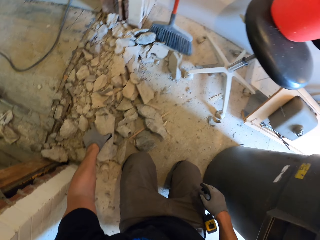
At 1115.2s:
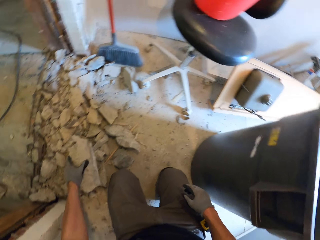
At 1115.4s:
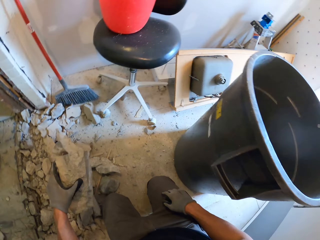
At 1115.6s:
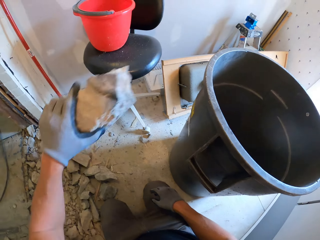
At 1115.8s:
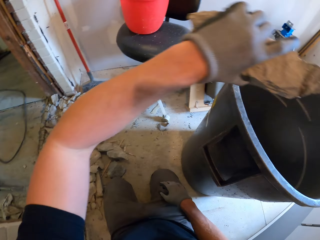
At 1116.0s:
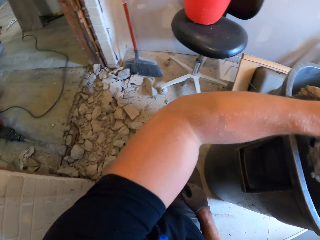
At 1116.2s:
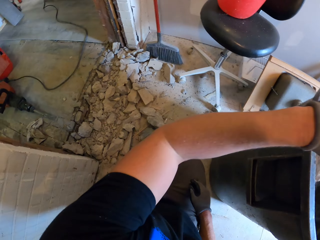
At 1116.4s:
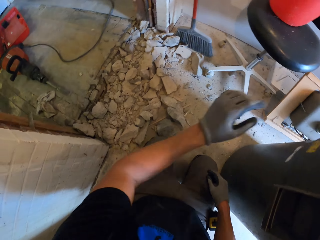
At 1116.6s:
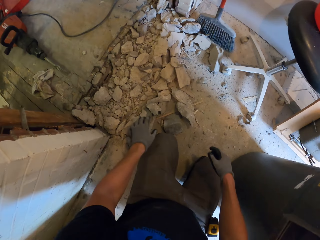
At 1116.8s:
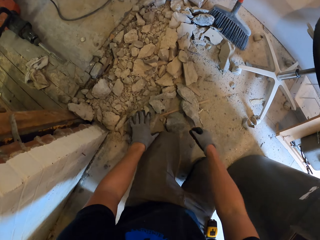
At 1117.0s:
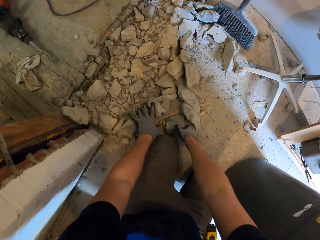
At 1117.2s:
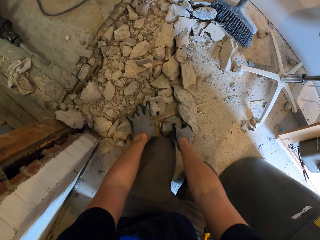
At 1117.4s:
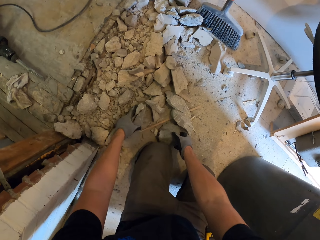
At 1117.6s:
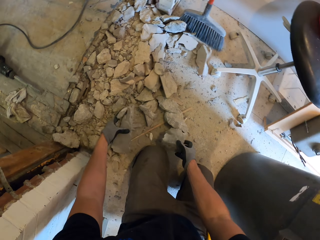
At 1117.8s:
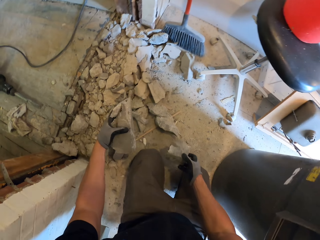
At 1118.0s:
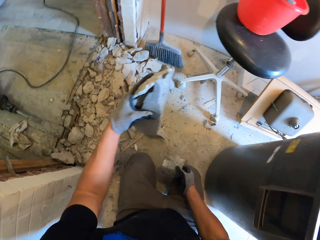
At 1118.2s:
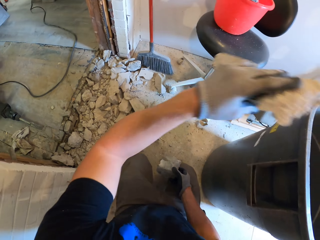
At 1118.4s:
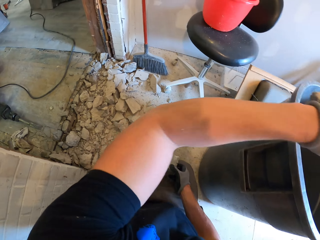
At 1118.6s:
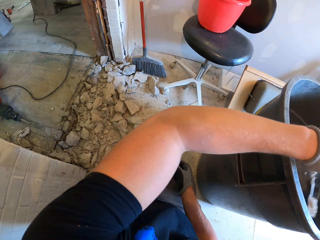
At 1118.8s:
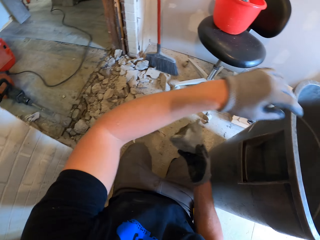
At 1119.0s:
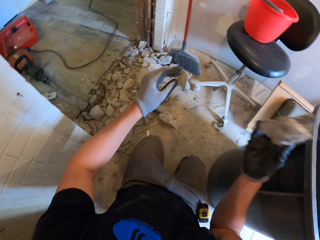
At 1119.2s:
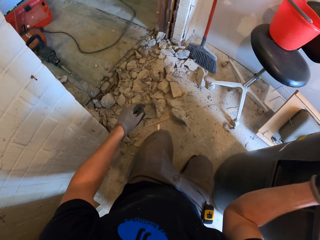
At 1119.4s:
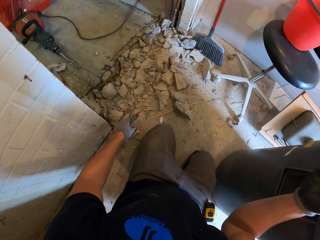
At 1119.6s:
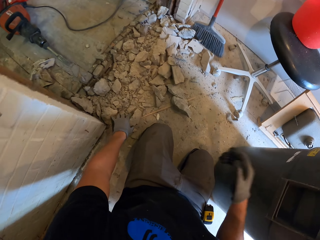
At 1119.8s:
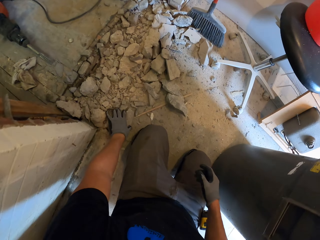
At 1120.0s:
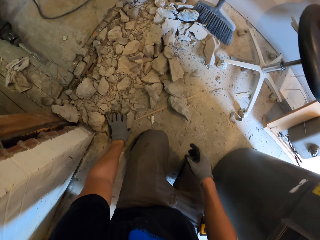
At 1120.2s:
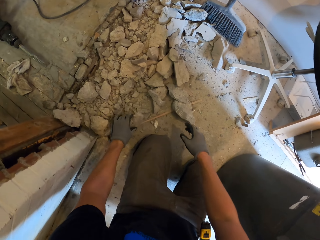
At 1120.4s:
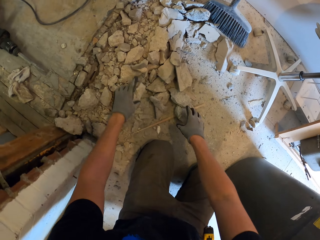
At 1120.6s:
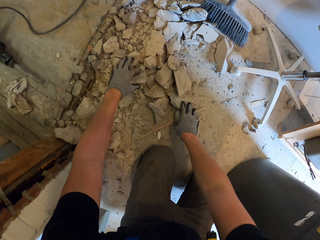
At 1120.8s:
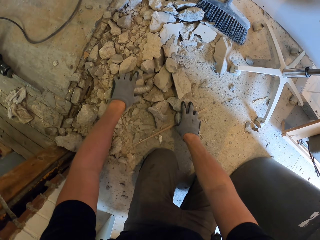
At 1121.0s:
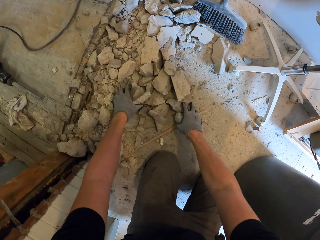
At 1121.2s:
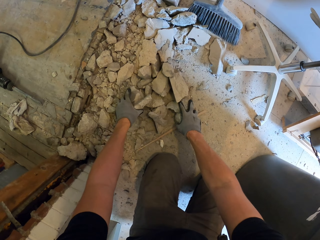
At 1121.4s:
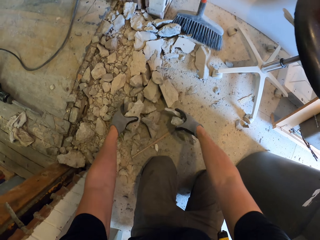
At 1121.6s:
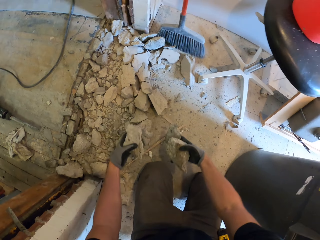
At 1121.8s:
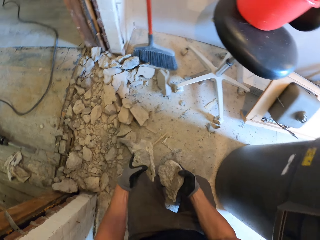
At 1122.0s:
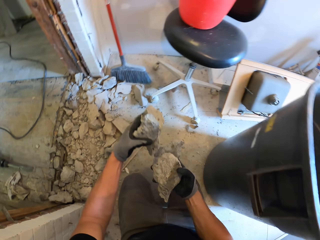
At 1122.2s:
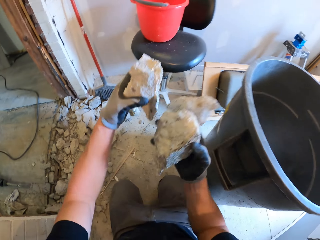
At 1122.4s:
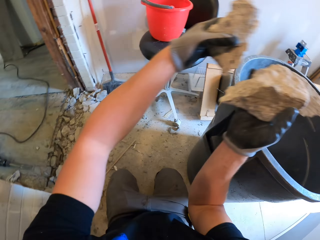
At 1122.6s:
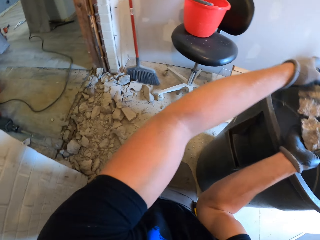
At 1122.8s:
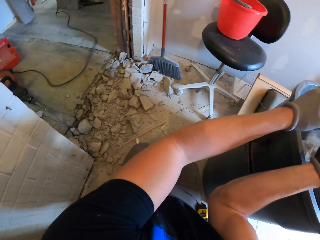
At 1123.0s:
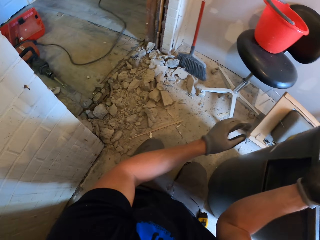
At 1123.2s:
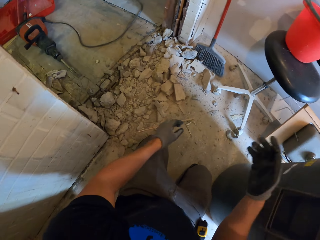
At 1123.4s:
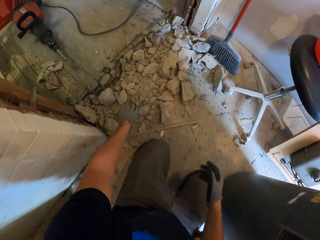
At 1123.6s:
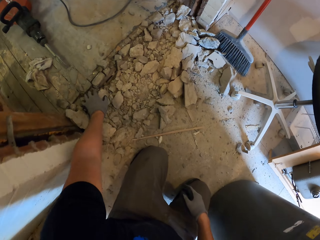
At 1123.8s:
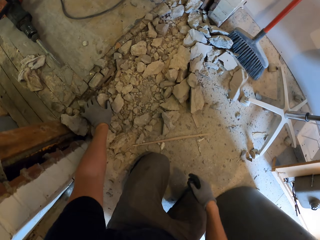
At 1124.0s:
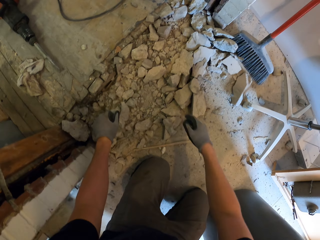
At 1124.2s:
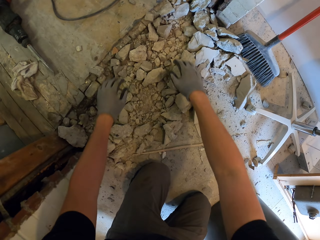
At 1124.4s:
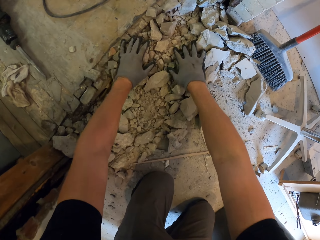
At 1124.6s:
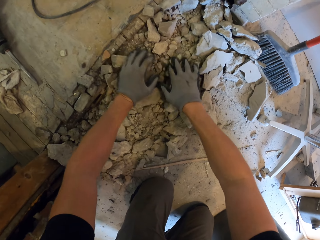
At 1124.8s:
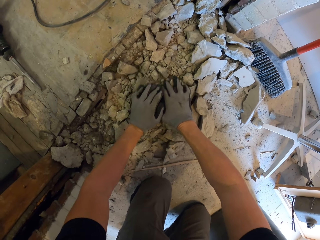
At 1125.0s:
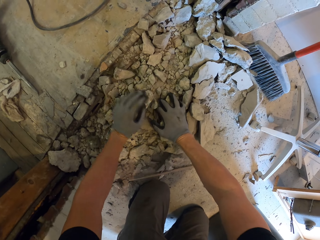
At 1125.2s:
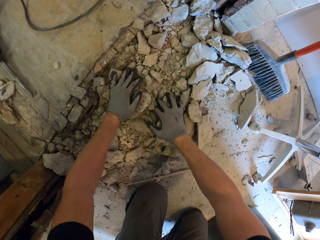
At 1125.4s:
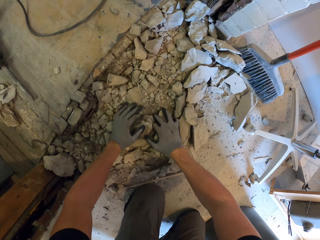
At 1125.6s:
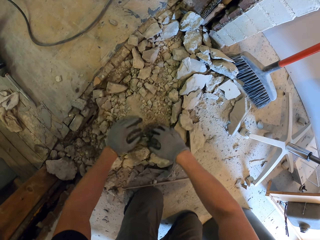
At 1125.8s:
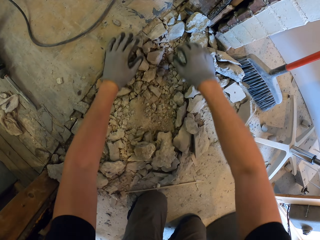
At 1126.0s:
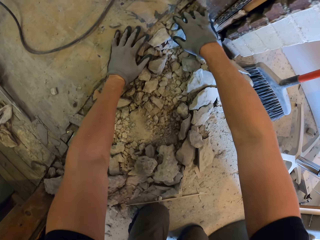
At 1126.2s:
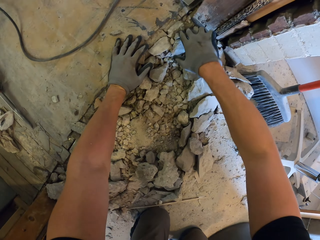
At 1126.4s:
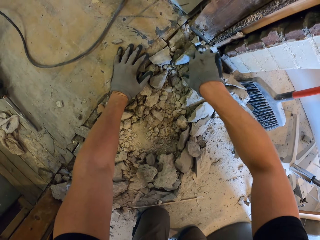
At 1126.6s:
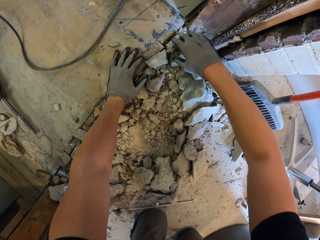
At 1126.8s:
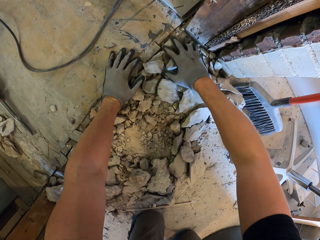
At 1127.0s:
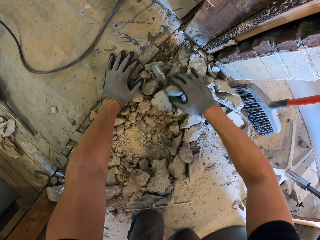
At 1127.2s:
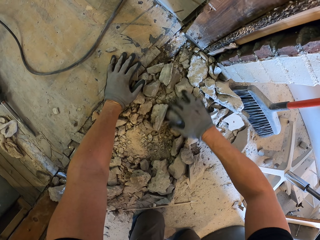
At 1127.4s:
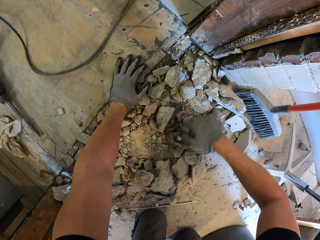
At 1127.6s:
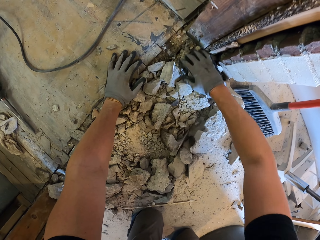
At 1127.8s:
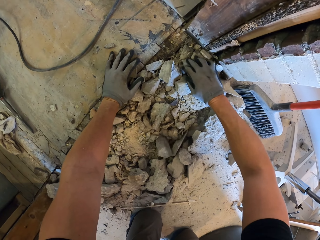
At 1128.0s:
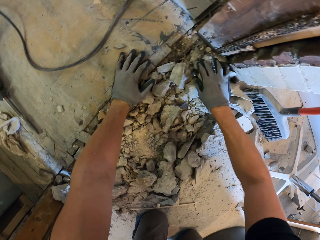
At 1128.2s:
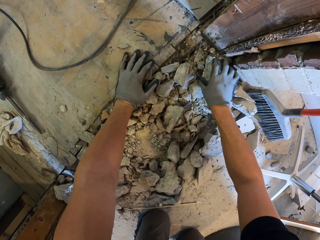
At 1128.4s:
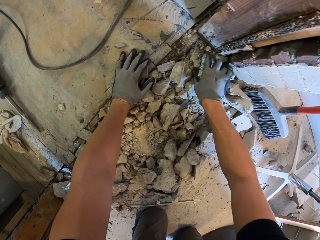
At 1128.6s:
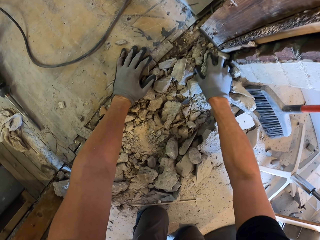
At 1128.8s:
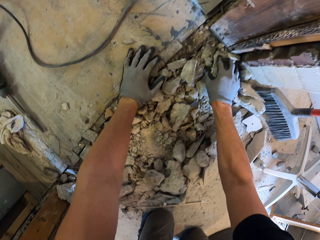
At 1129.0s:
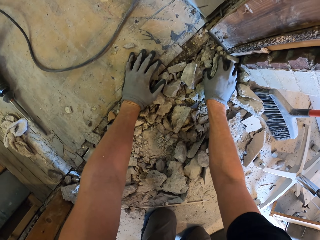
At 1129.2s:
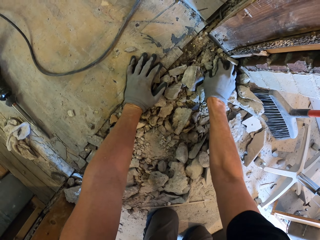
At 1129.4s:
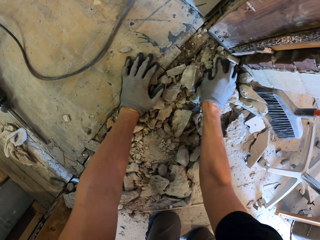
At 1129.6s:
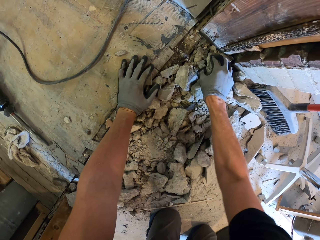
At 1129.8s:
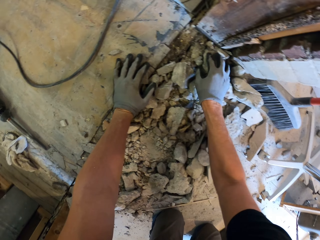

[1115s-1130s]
The camera wearer picks up the concrete. They put the concrete in the dustbin. They pick up the concrete. They put the concrete in the dustbin. They pick up the concrete. They put the concrete in the dustbin. They collect the concrete.

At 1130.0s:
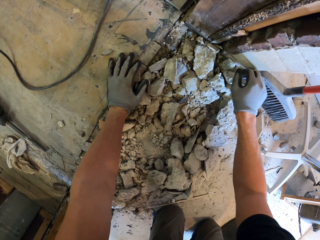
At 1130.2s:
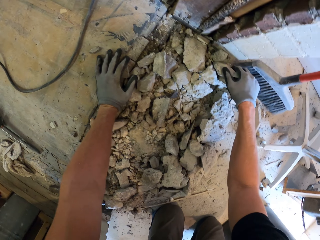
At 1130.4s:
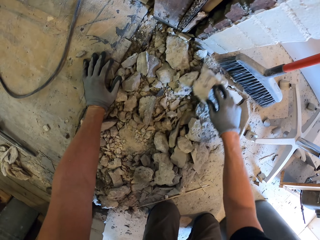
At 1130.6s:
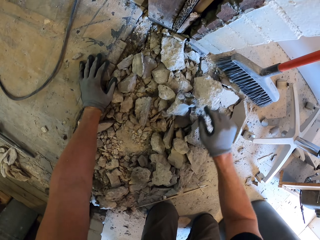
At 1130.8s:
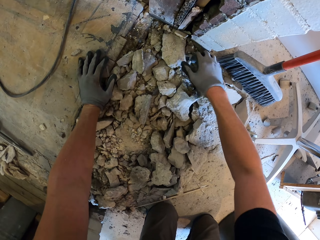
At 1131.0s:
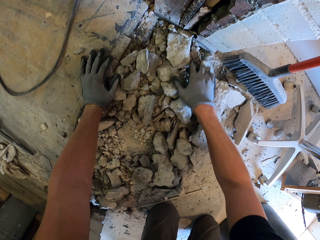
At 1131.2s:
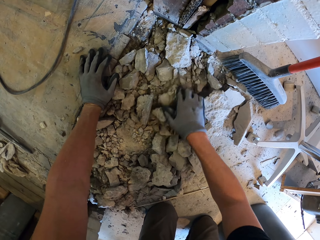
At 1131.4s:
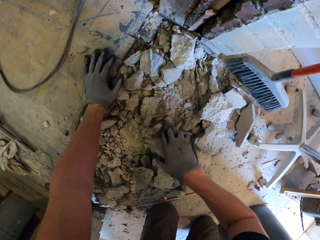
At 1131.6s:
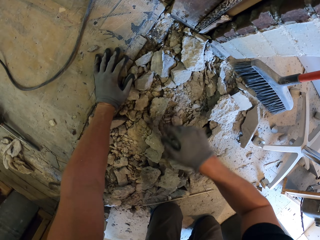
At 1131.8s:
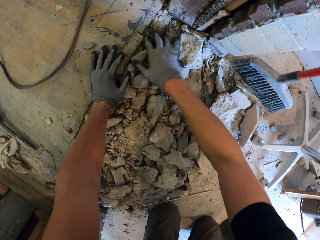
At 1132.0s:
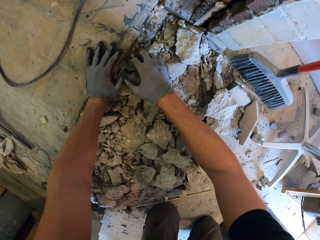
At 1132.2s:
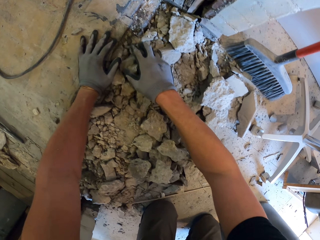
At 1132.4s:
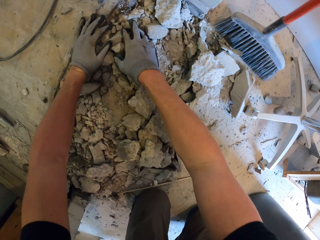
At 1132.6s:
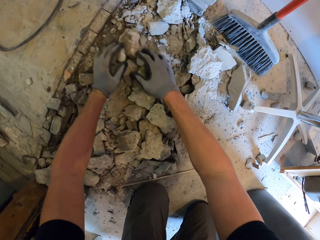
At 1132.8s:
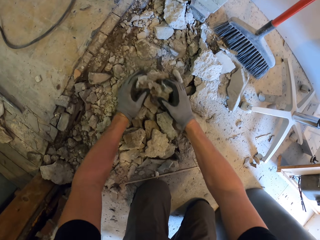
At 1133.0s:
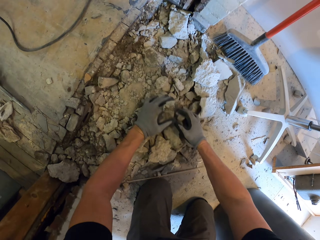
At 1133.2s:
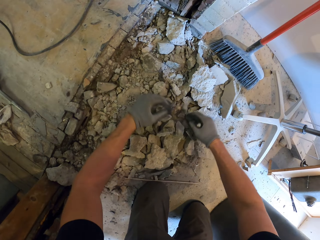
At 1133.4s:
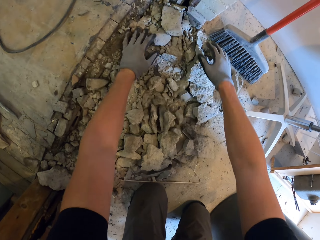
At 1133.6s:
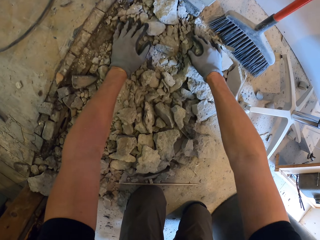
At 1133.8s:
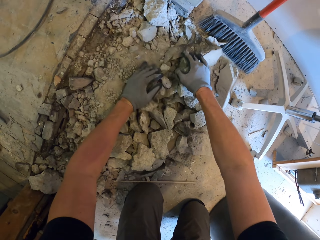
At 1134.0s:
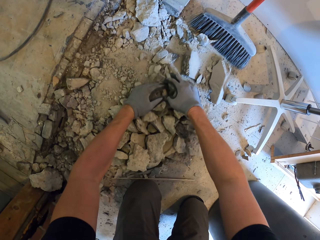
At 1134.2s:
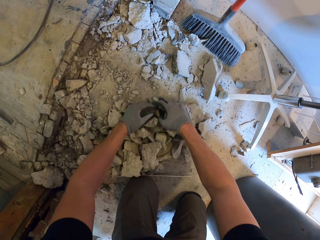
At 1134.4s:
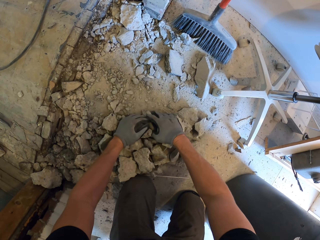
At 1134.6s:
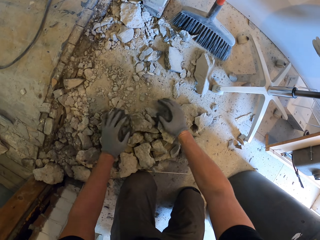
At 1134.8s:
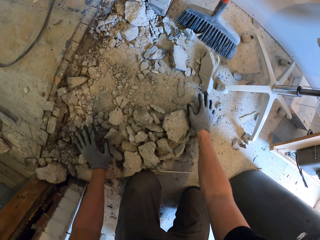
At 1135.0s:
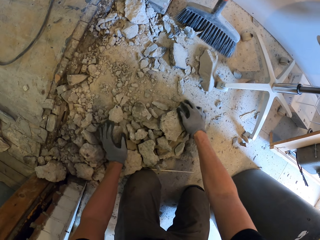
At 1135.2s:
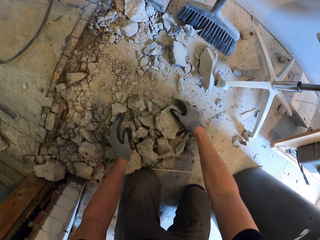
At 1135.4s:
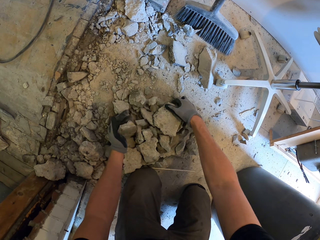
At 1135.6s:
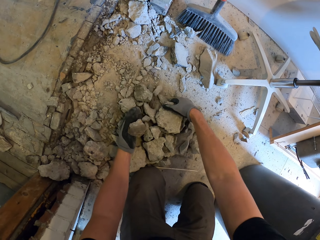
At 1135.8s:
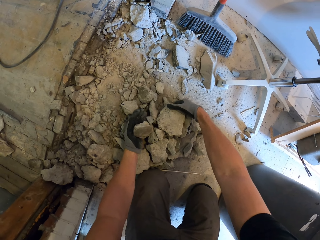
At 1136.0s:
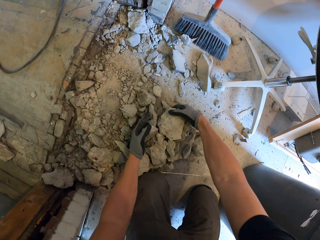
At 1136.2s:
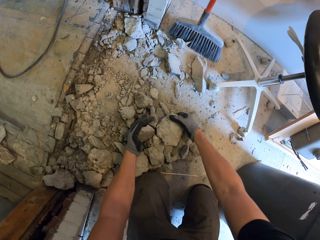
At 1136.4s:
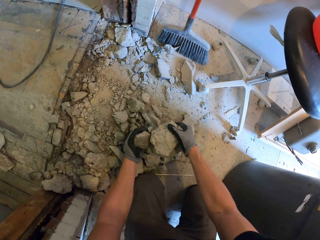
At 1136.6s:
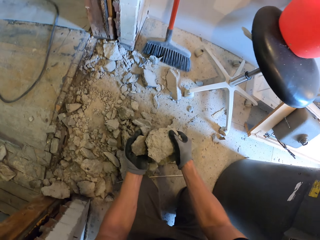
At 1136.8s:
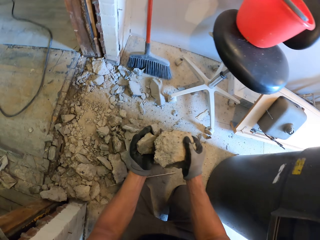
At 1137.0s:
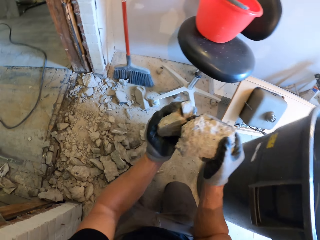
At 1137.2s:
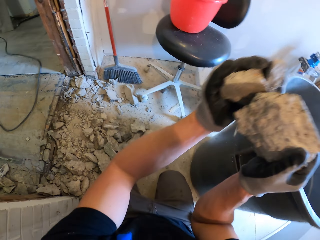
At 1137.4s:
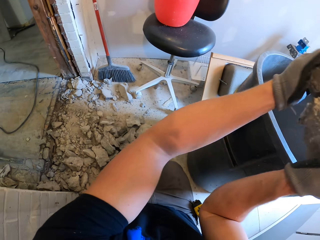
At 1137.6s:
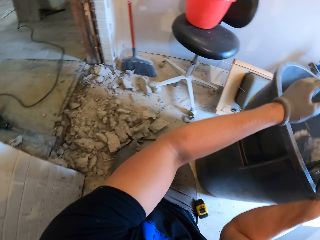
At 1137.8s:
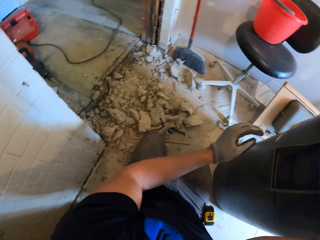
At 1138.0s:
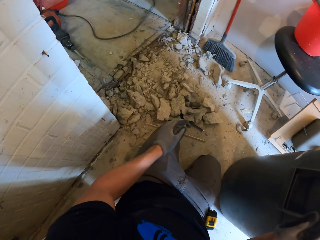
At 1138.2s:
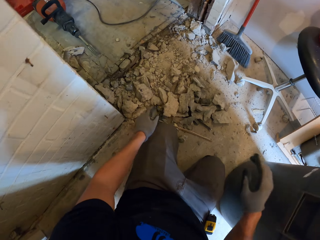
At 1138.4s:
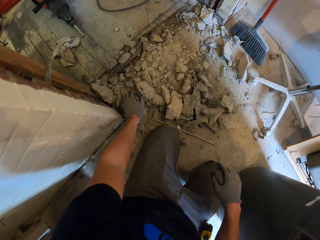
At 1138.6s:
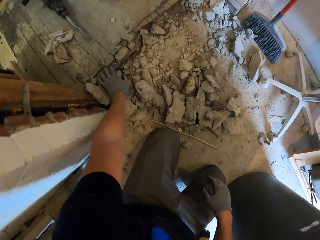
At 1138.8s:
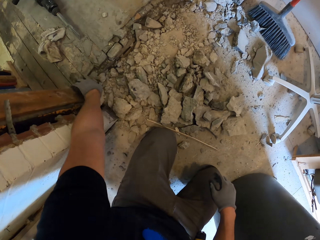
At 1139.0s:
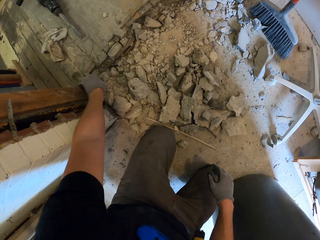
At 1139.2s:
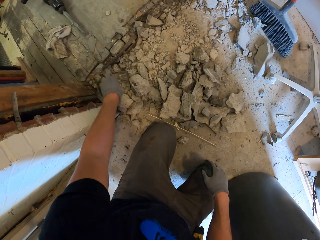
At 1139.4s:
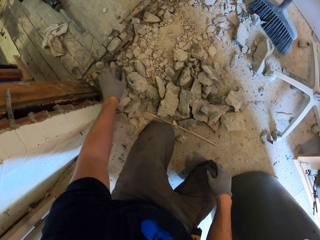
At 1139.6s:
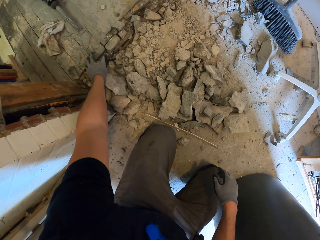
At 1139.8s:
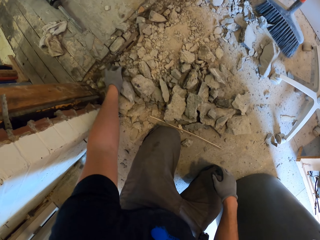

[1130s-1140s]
The camera wearer puts concrete in the dustbin.
